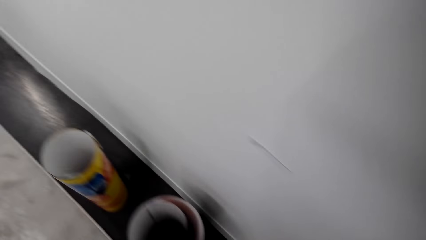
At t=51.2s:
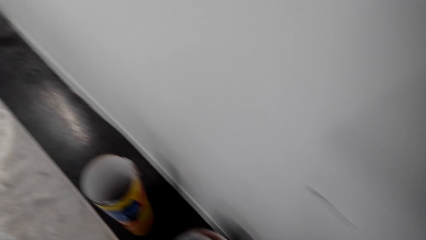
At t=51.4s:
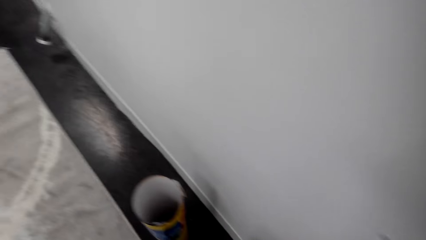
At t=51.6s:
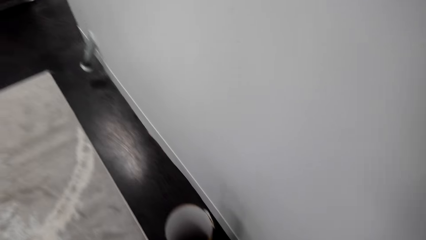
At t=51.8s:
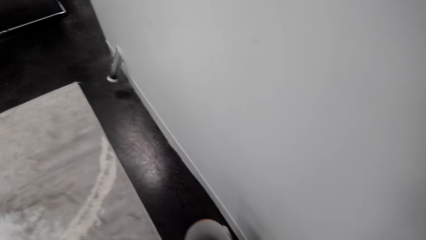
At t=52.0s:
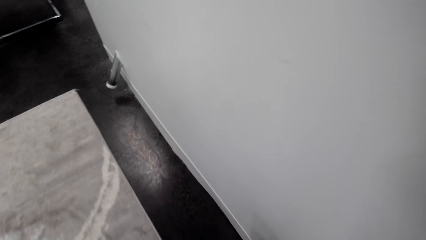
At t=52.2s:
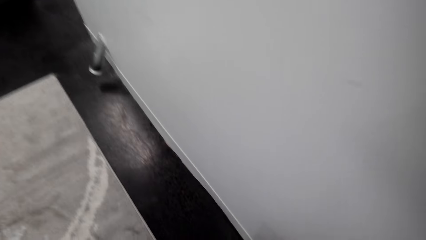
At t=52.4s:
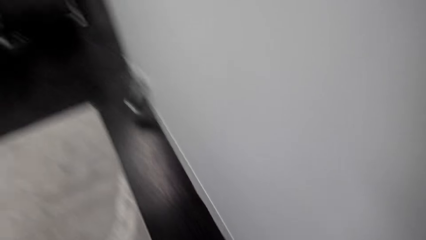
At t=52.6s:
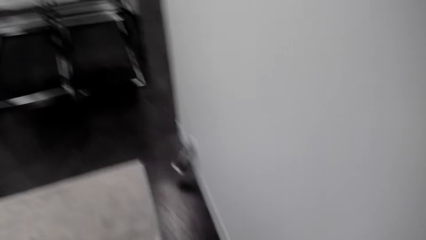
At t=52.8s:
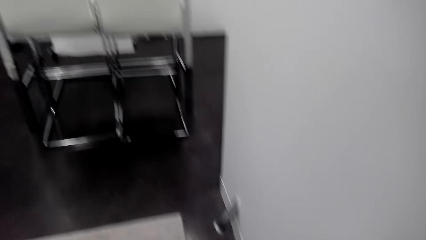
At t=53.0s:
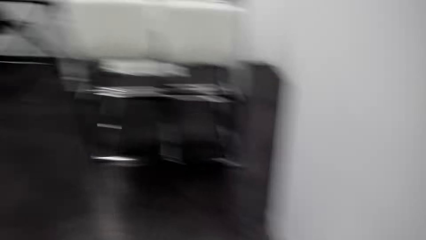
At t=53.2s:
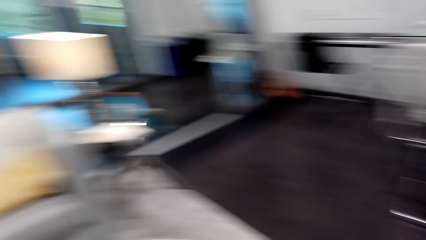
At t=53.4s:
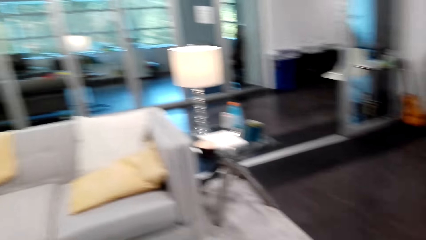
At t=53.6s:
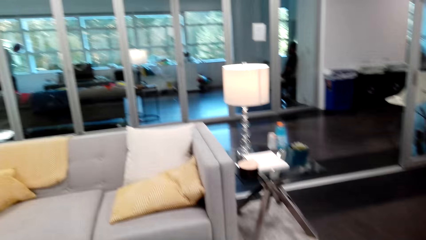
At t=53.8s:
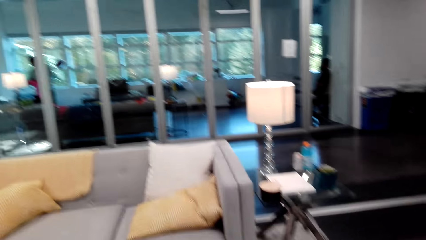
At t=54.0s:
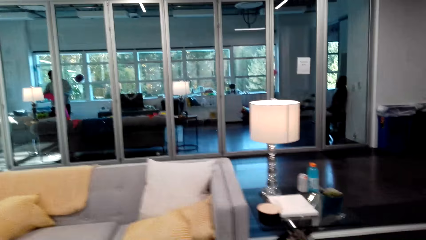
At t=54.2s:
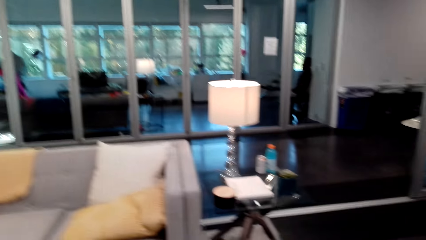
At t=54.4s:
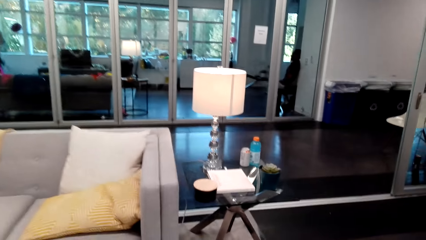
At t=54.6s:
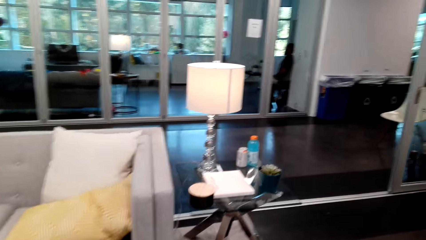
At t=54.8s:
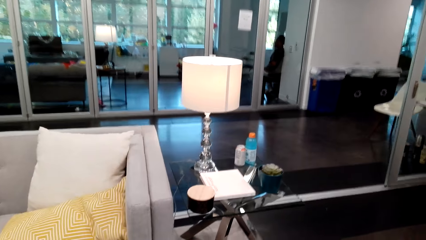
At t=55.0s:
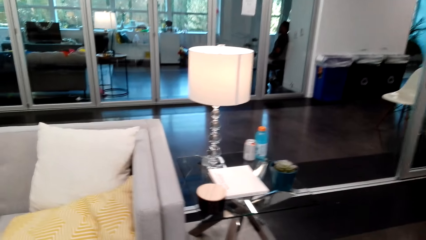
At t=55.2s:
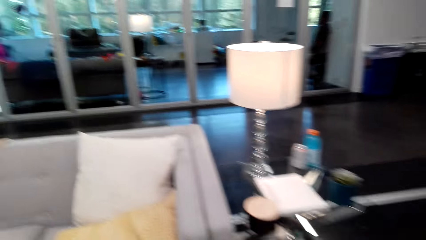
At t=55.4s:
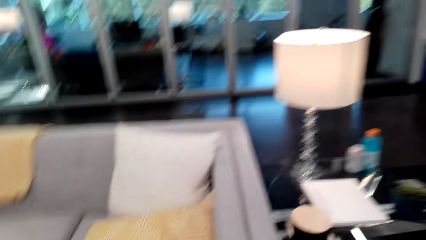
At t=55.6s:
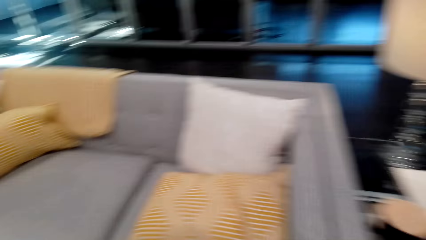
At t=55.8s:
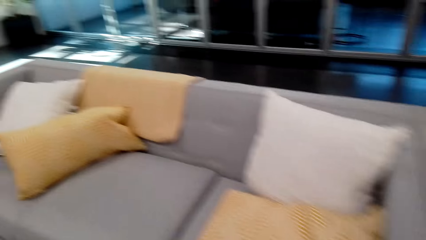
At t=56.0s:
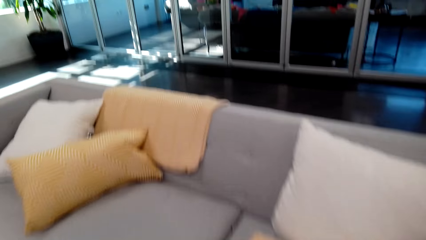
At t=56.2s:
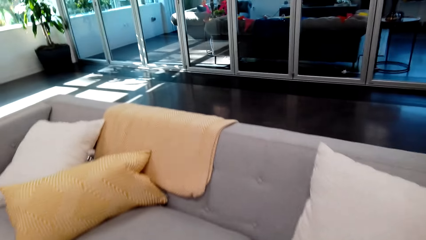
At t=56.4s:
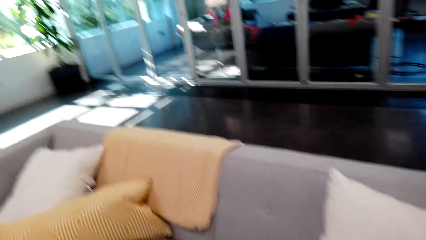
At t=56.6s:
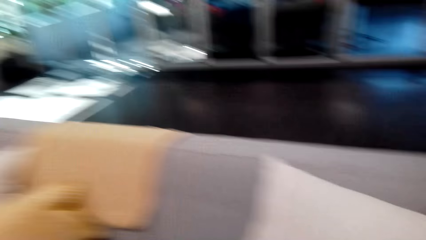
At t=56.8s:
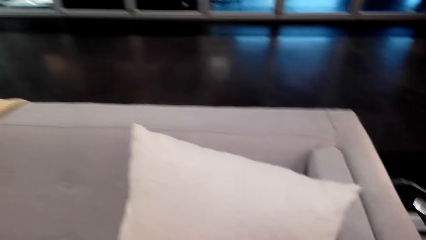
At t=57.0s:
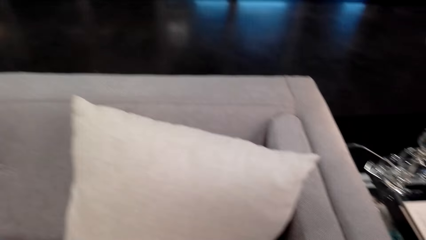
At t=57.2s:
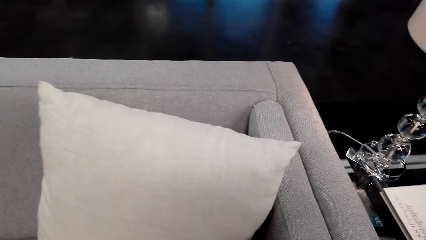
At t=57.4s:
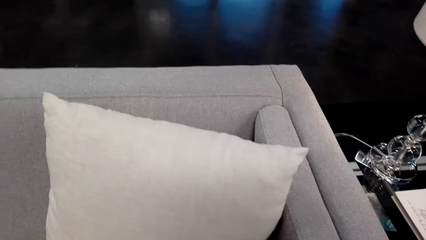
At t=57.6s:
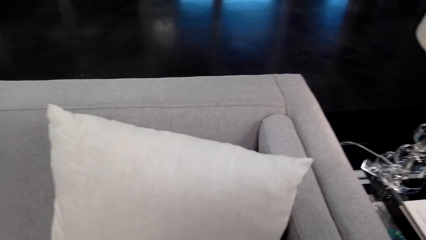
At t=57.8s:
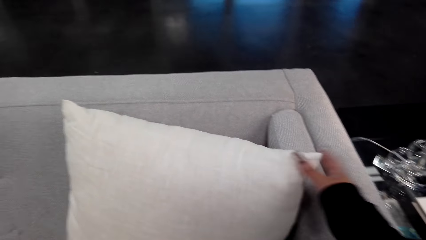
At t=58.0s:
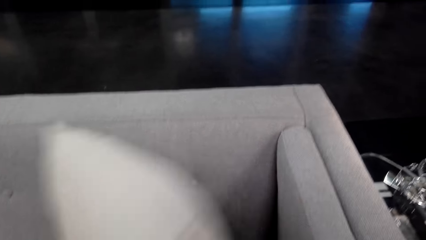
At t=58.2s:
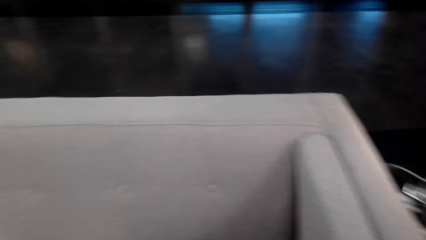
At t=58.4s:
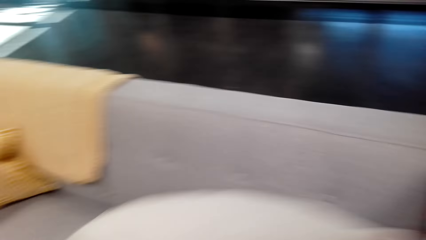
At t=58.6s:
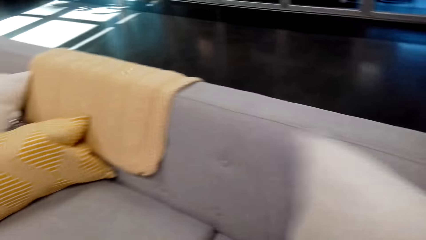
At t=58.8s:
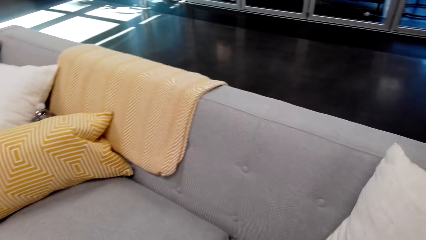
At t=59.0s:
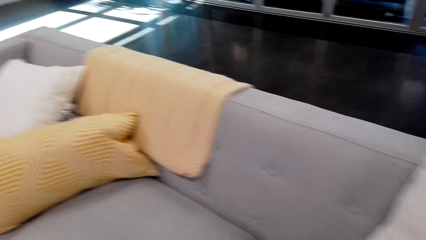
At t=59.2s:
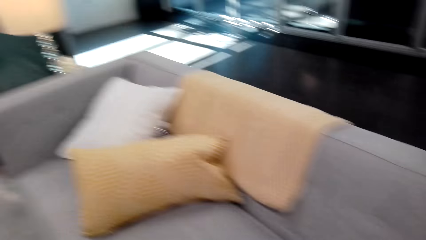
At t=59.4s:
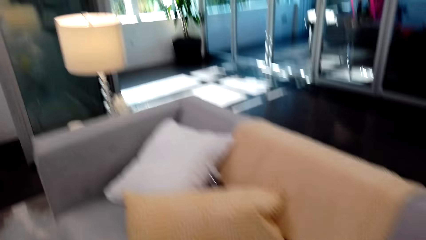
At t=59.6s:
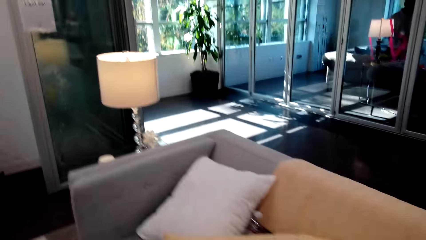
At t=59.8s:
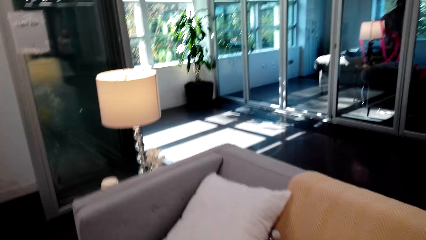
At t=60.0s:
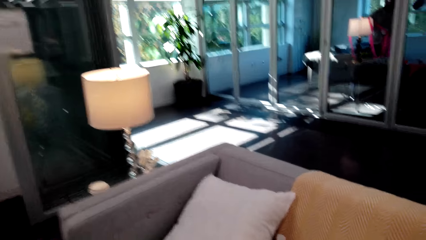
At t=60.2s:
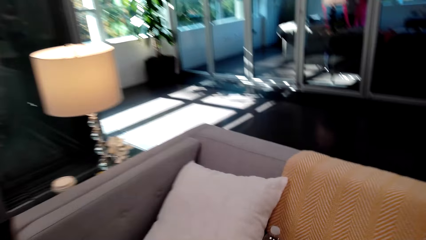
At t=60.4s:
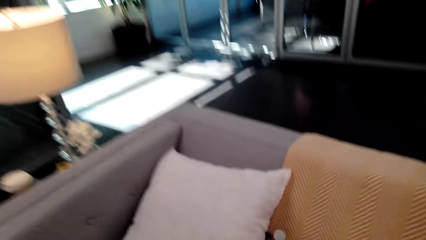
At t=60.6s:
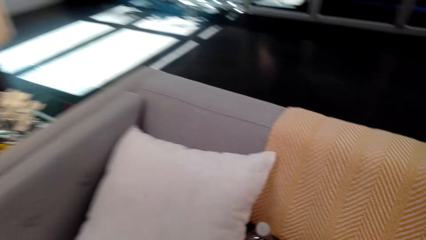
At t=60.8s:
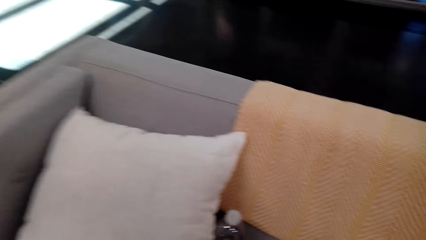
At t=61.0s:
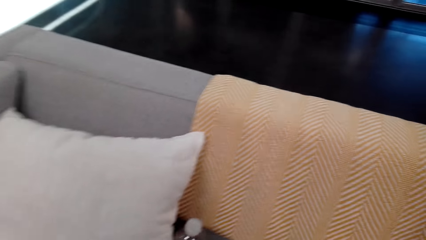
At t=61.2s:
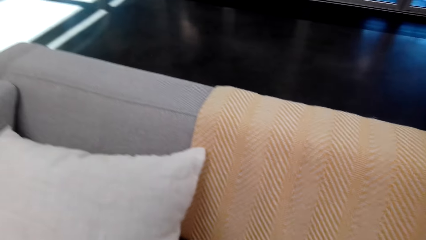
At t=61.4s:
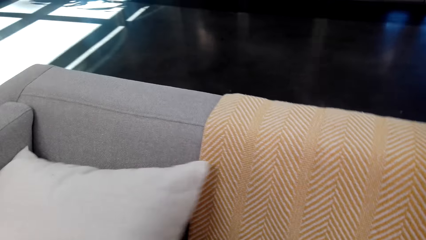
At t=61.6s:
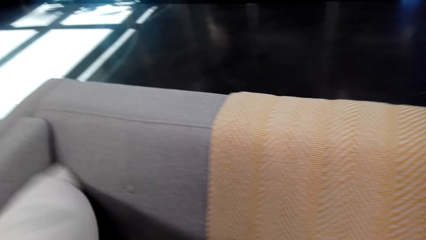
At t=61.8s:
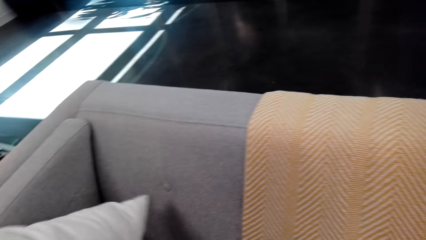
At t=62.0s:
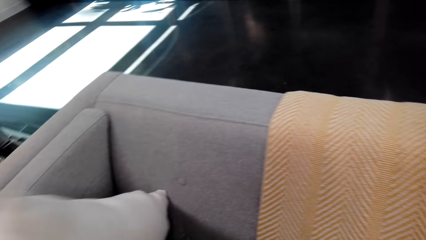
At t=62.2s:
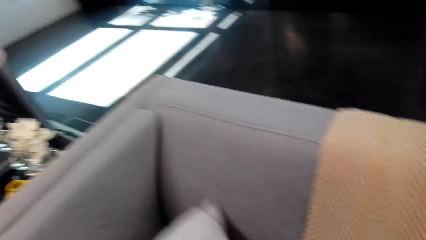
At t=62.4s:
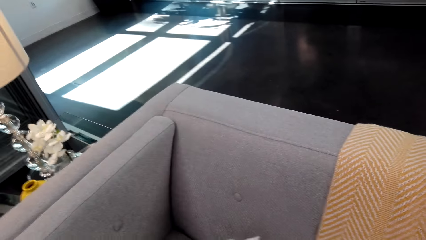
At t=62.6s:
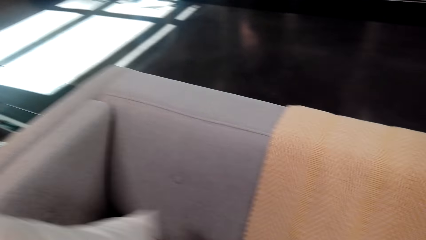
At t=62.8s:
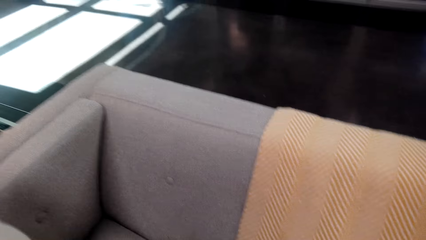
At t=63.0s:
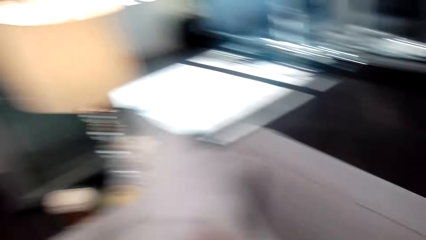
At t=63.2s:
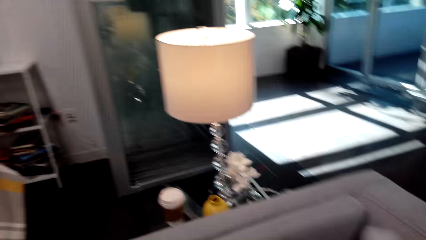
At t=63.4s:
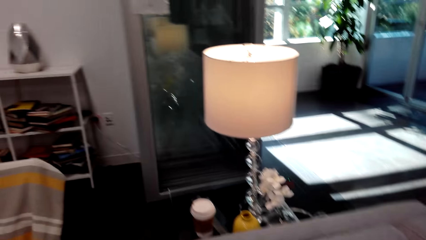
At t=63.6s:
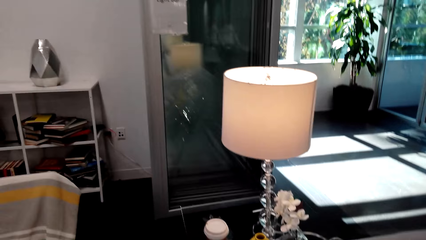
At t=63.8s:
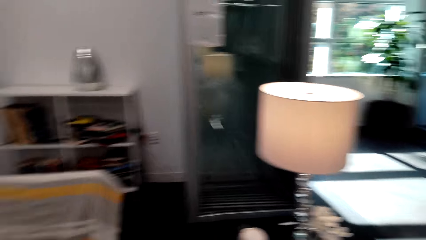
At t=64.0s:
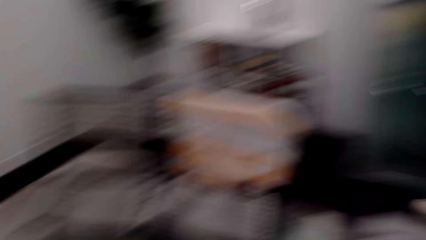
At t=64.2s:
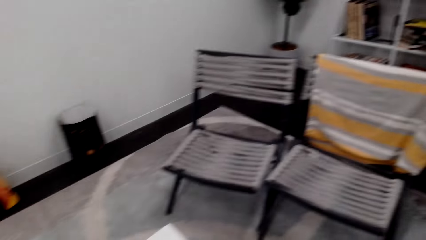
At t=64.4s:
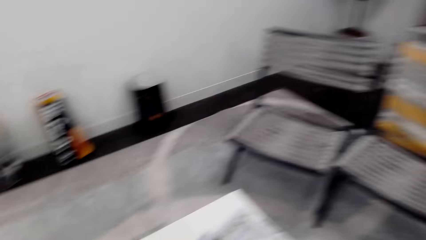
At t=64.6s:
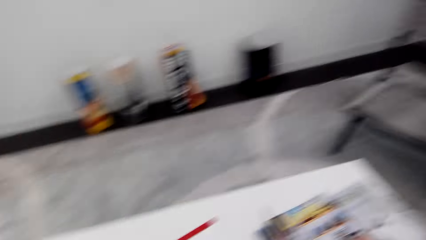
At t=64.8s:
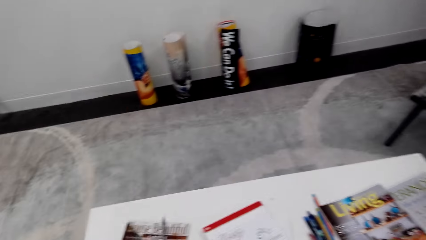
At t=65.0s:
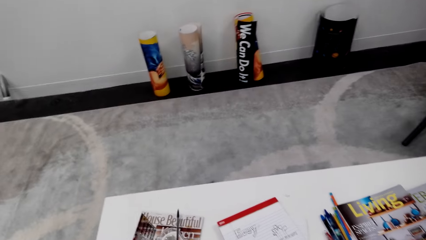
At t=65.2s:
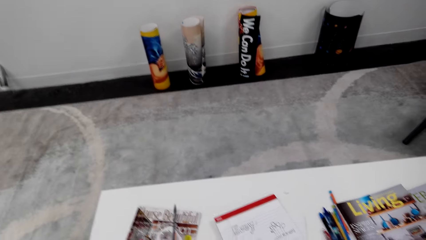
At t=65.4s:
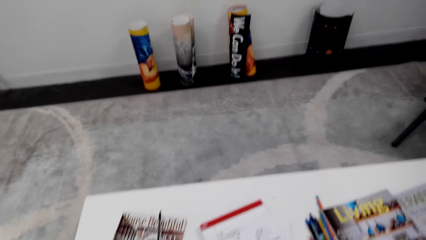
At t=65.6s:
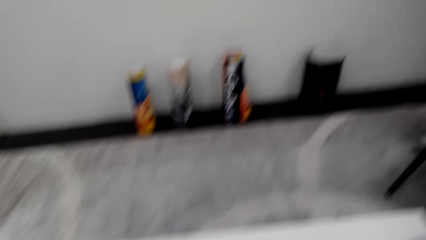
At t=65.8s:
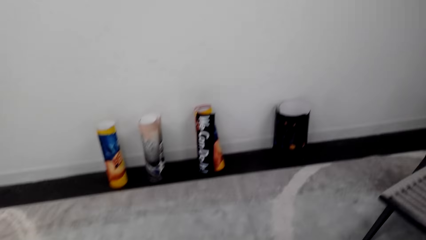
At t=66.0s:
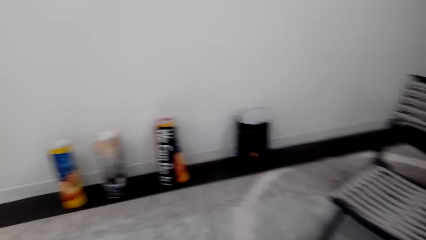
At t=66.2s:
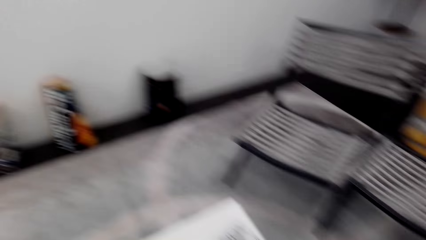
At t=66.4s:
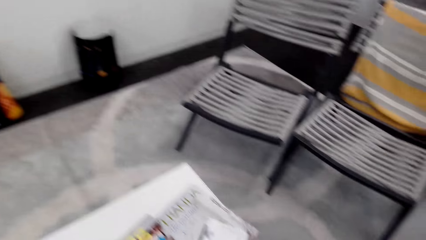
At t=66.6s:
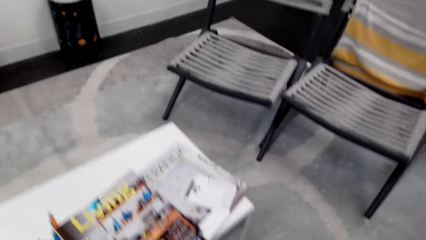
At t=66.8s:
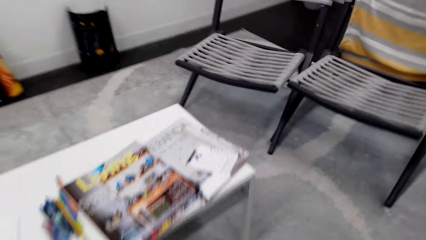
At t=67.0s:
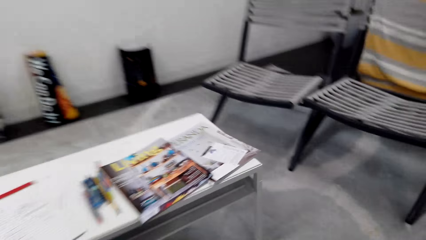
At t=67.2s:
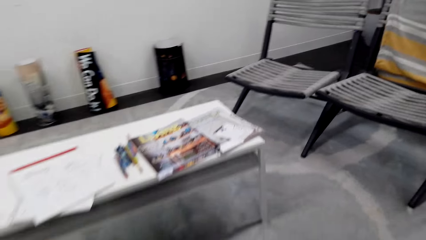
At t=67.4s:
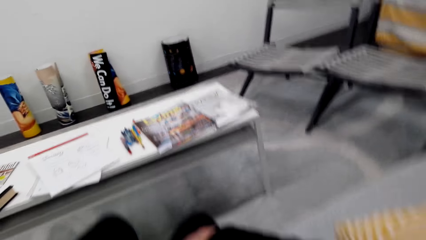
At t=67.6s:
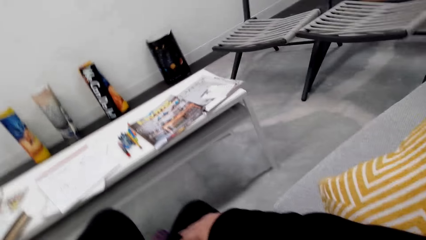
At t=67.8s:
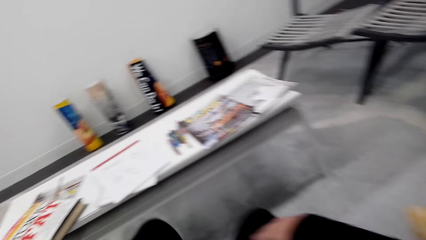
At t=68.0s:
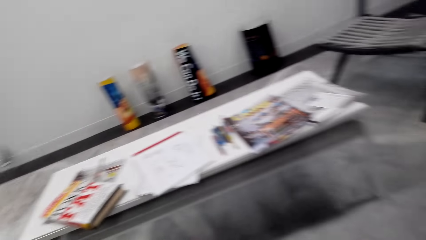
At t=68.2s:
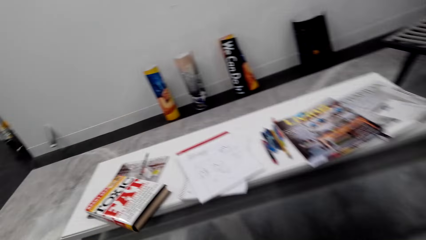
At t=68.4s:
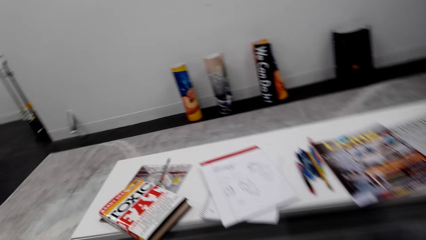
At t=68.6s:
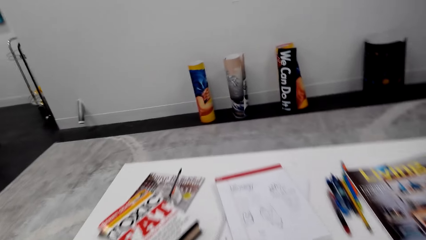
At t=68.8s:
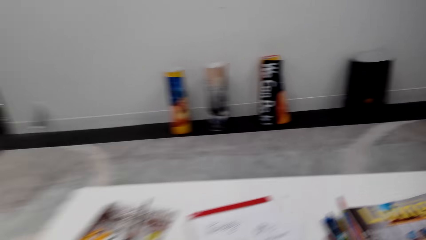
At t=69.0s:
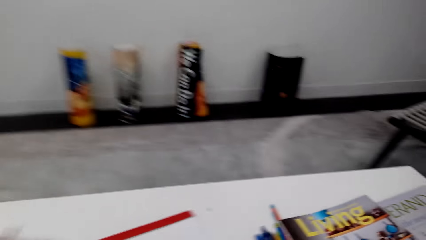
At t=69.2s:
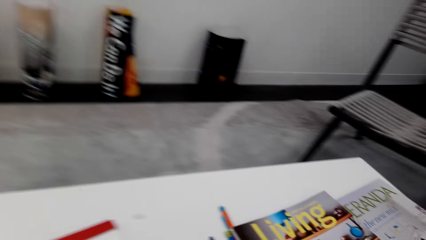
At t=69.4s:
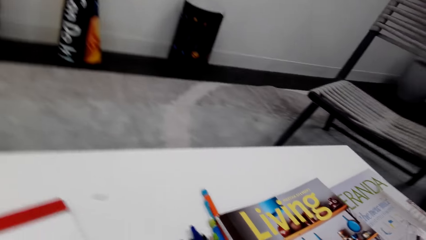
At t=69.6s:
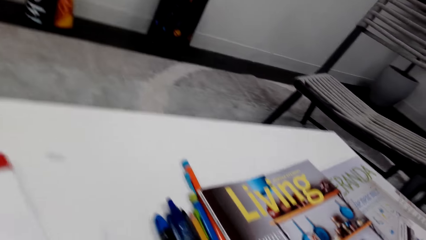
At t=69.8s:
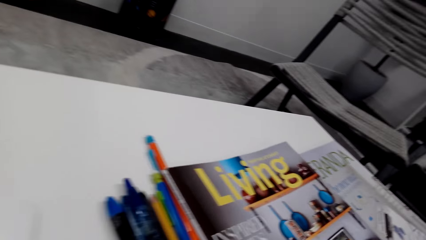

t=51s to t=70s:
The camera wearer touches the chair pillow. They adjust the pillows. They sit on the sofa.
